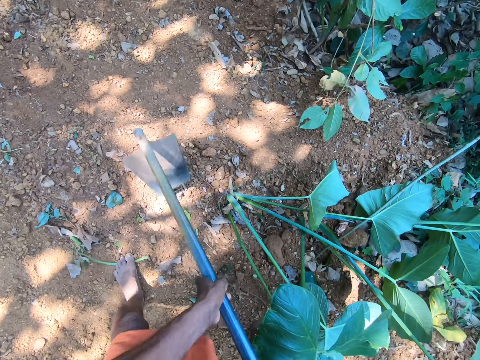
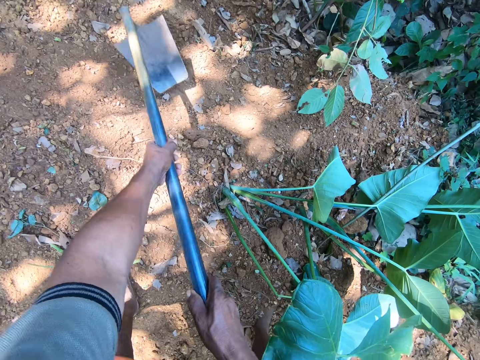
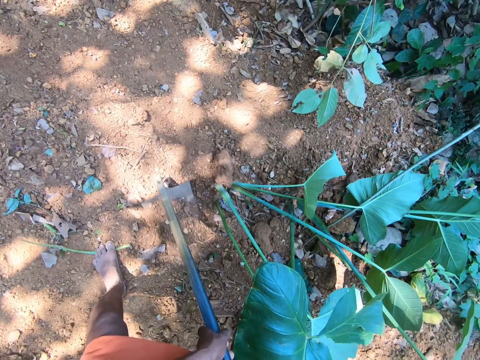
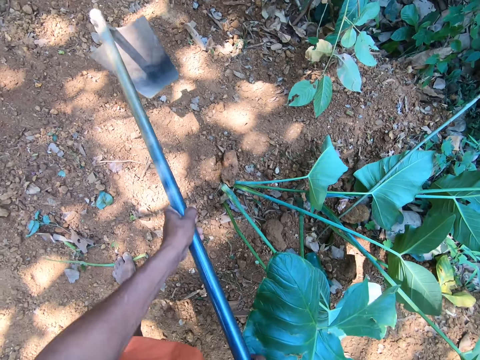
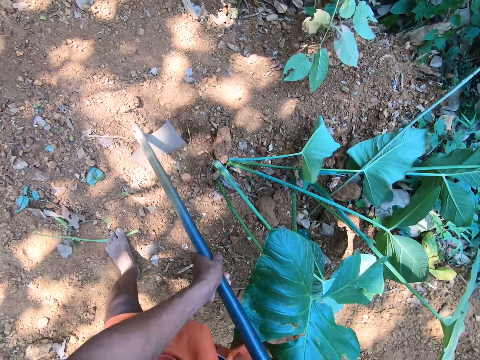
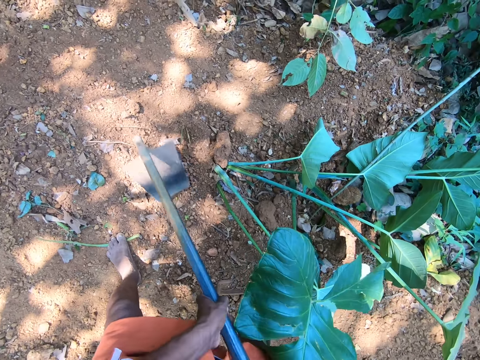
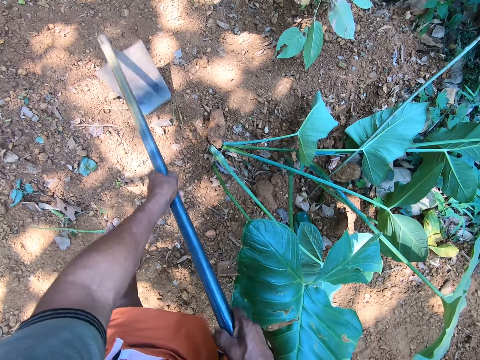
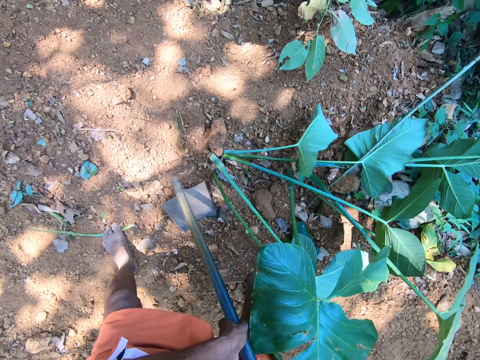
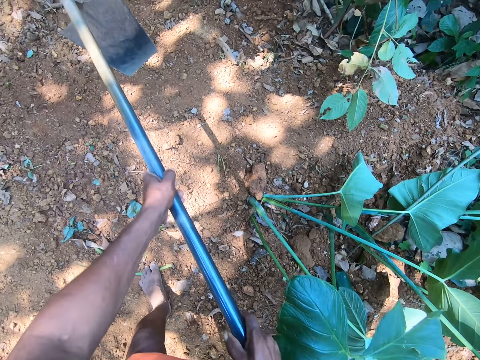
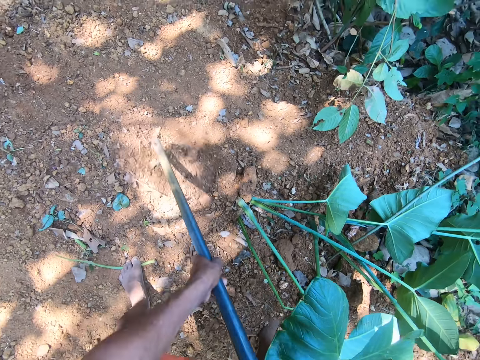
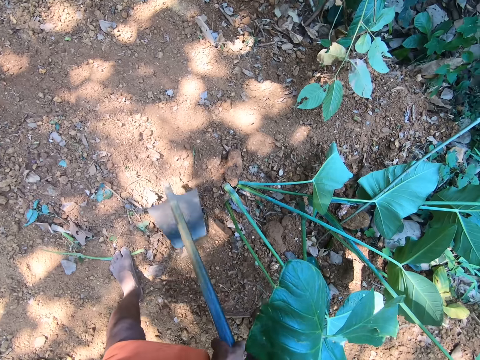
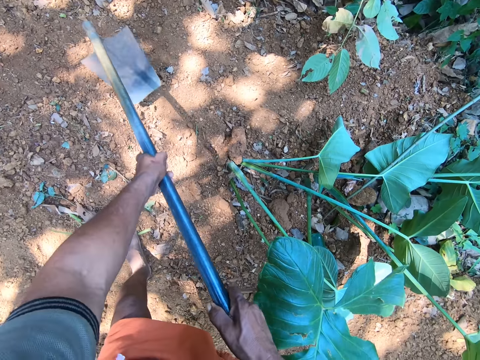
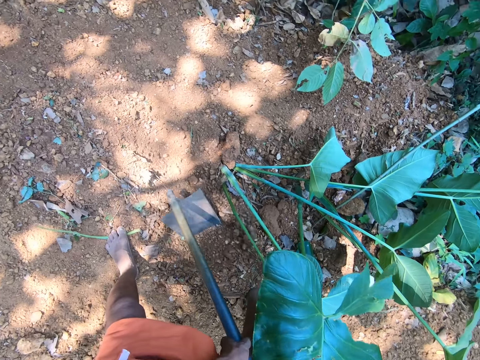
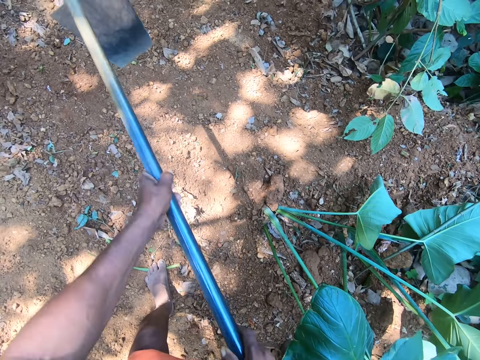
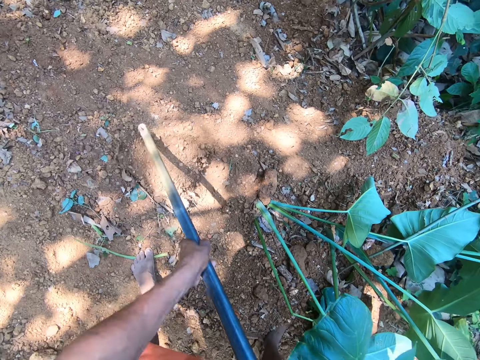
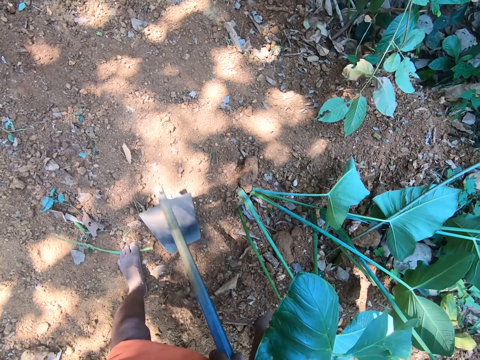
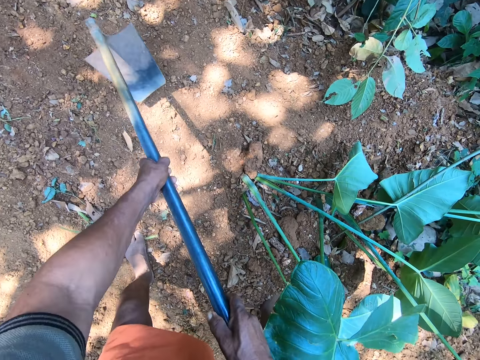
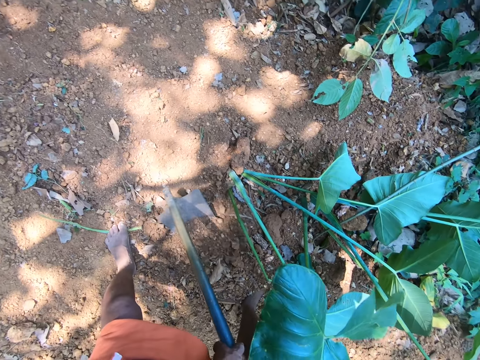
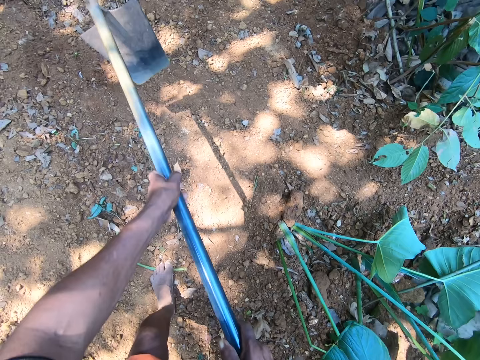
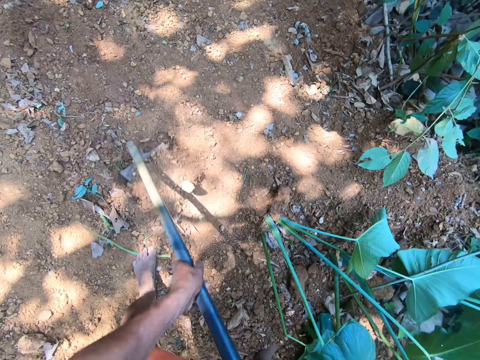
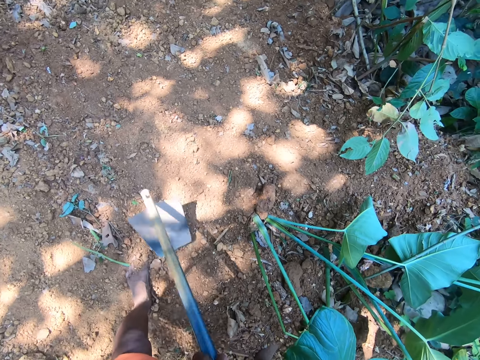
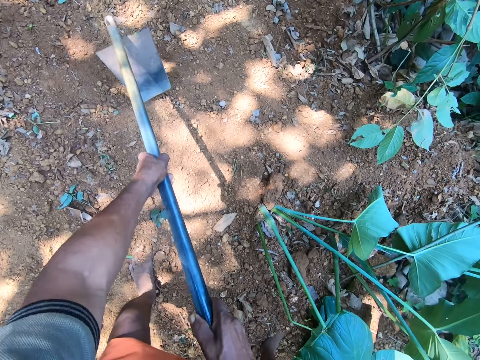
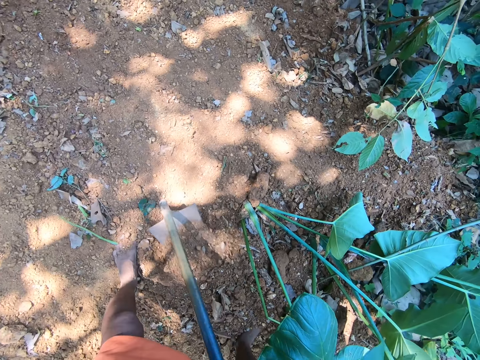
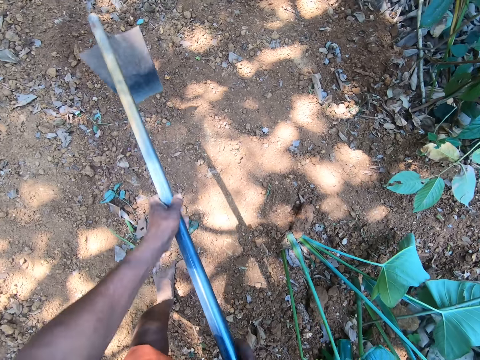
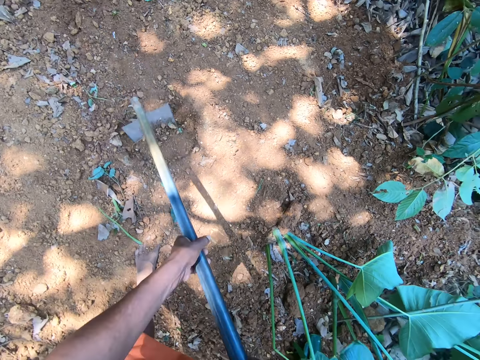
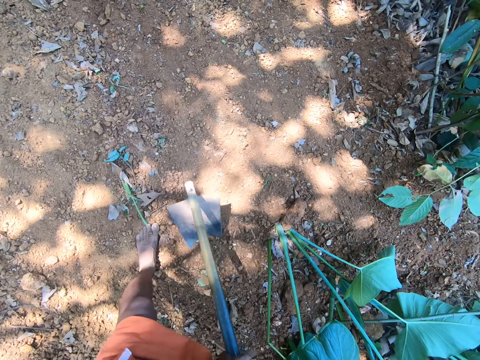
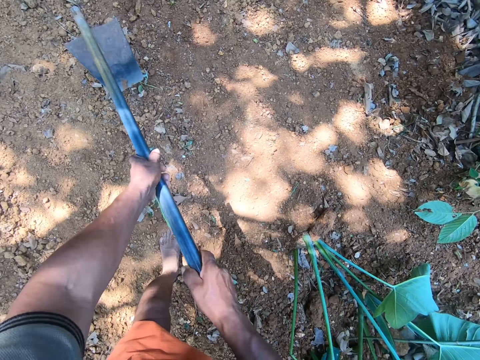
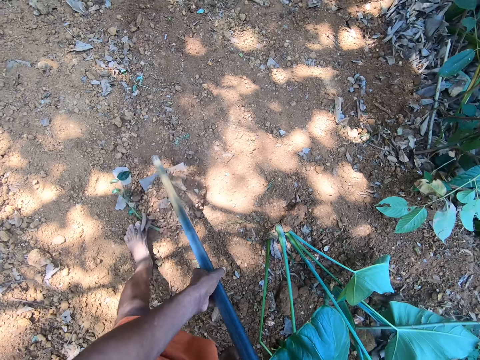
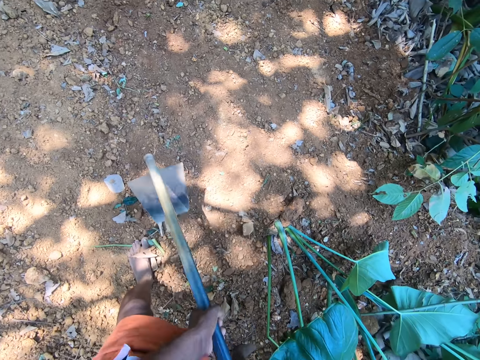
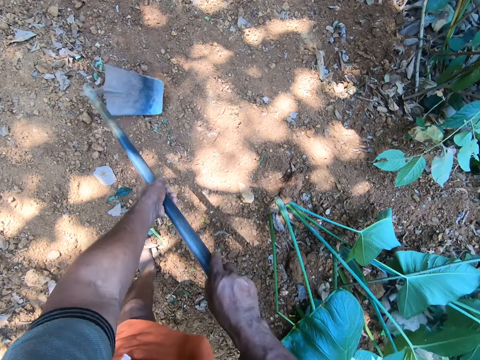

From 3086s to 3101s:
The camera wearer slides the hoe through the soil. They lift the hoe. They dig the soil. They slide the hoe through the soil. They lift the hoe. They dig the soil. They slide the hoe through the soil. They lift the hoe. They dig the soil. They slide the hoe through the soil. They lift the hoe. They dig the soil. They slide the hoe through the soil. They lift the hoe. They dig the soil. They slide the hoe through the soil. They lift the hoe. They dig the soil. They slide the hoe through the soil. They lift the hoe. They dig the soil. They slide the hoe through the soil. They lift the hoe. They dig the soil. They slide the hoe through the soil. They lift the hoe. They dig the soil. They slide the hoe through the soil. They lift the hoe. They dig the soil. They slide the hoe through the soil. They lift the hoe. They dig the soil. They slide the hoe through the soil. They slant the hoe.

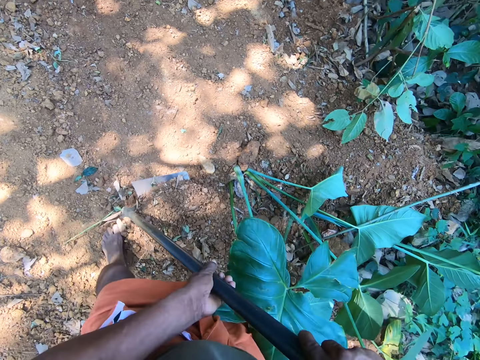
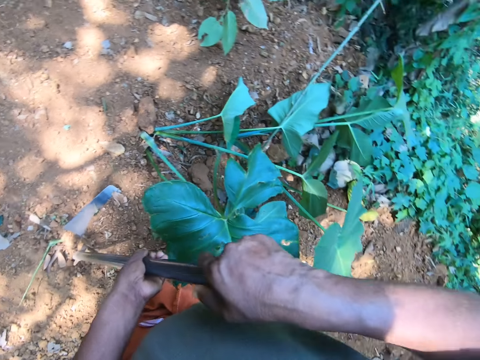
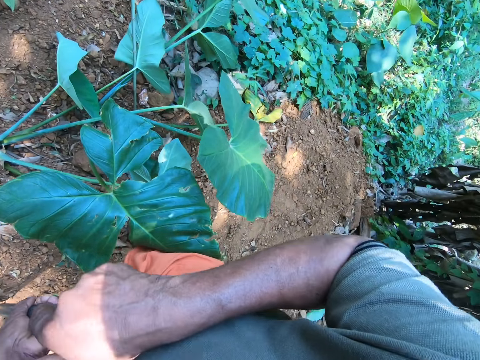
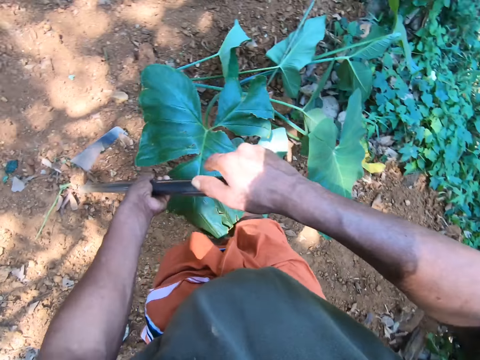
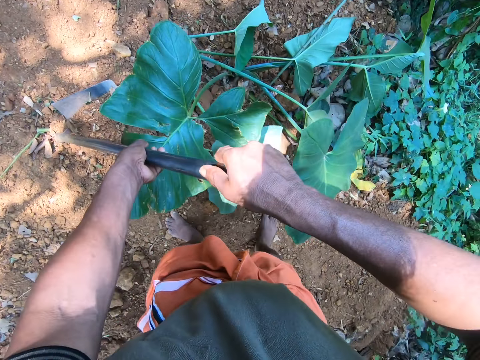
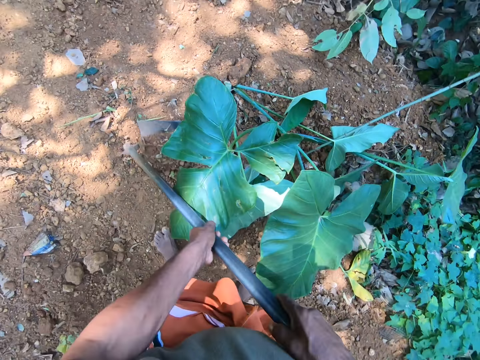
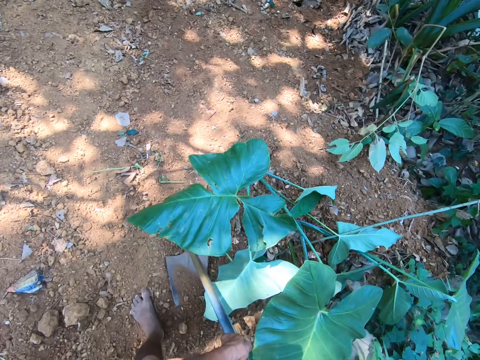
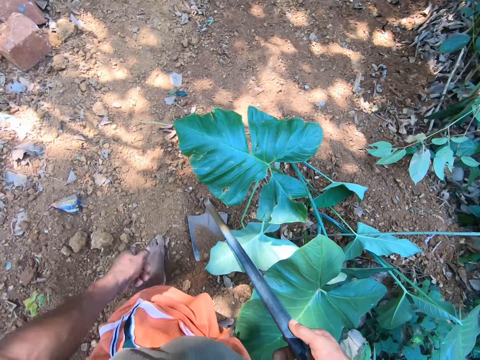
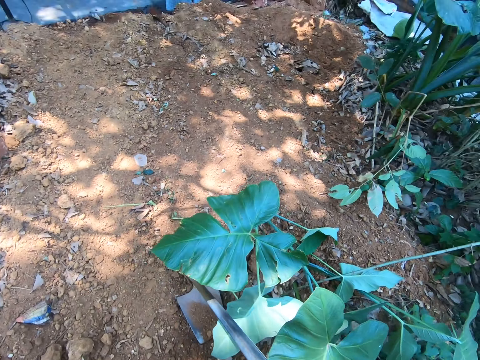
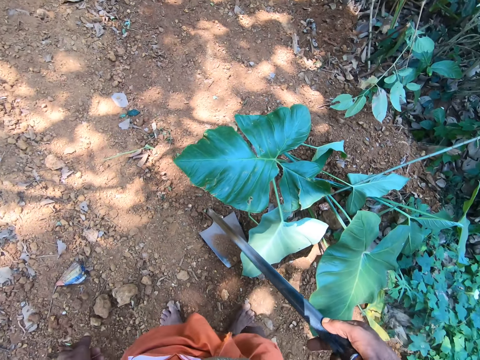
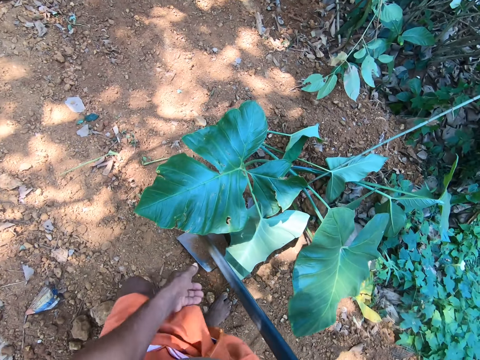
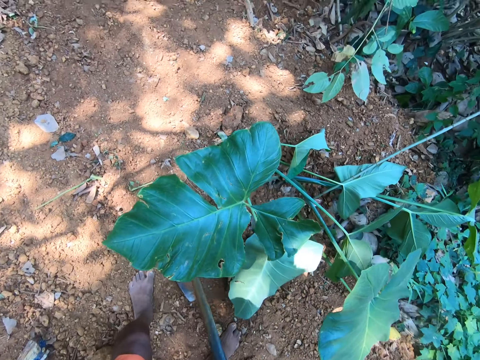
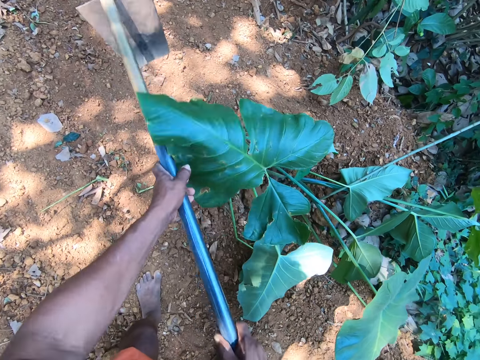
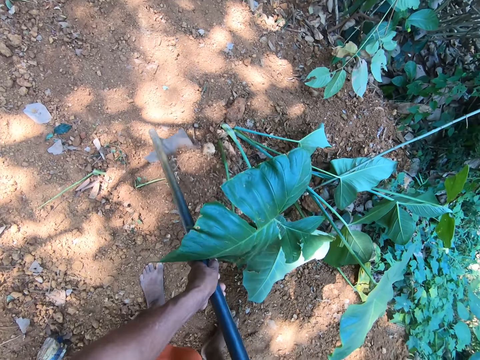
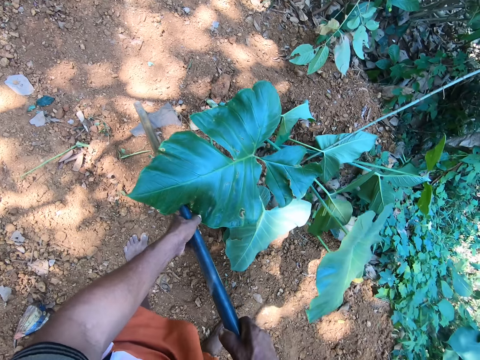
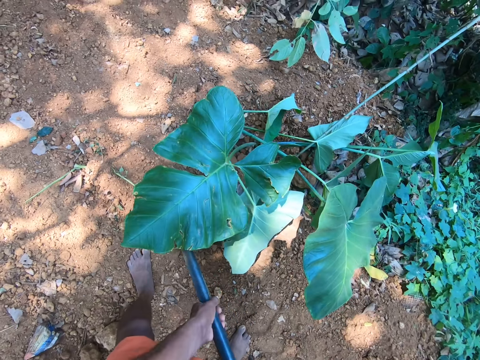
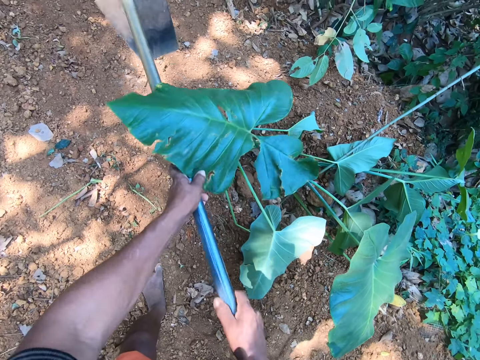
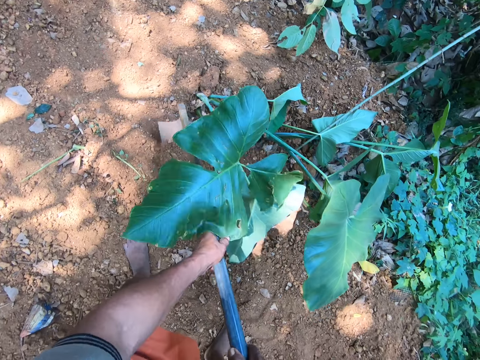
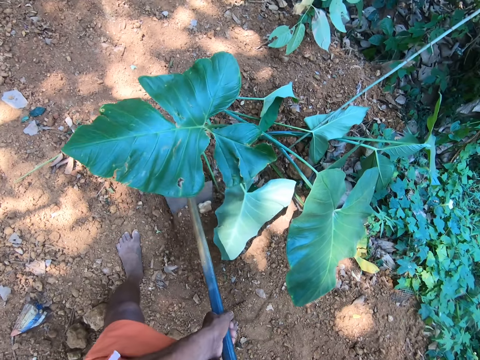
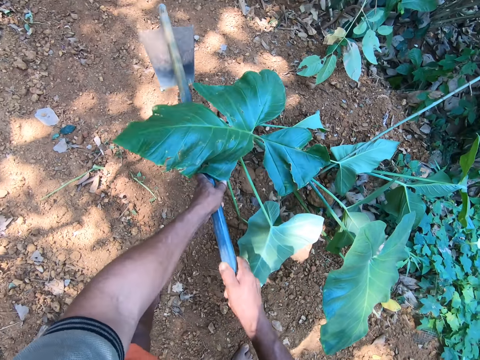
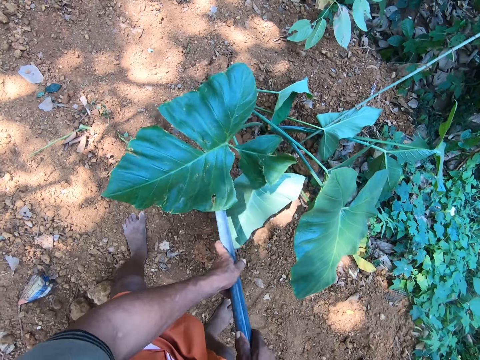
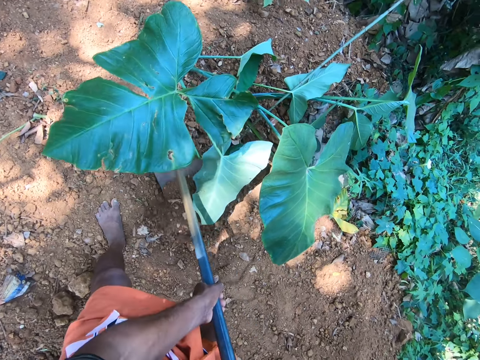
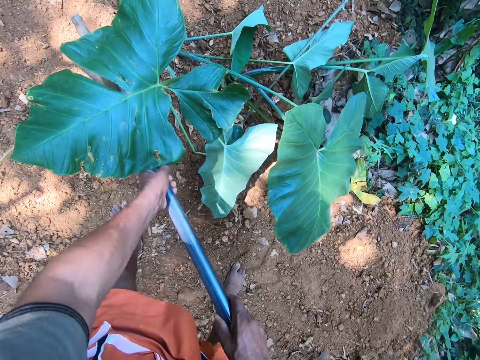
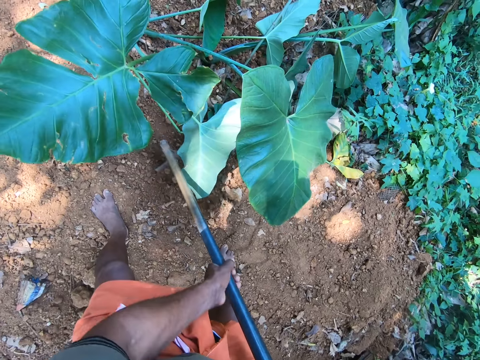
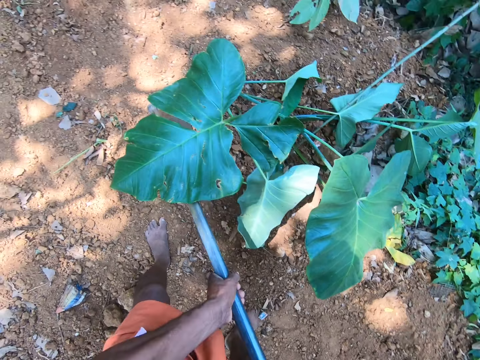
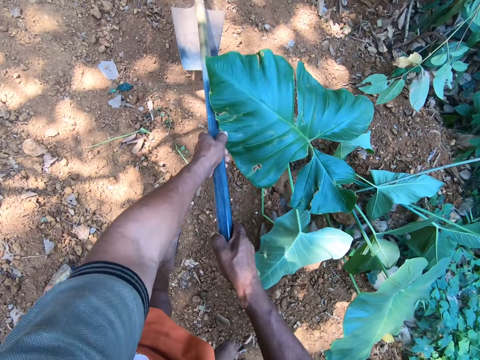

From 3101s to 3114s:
The camera wearer slides the hoe through the soil. He holds the hoe. He slides the hoe through the soil. He holds the hoe with his right hand. He holds the hoe with both hands. He lifts the hoe. He digs the ground with the hoe in his hands. He slides the hoe through the soil. He digs the soil. He slides the hoe through the soil. He lifts the hoe. He digs the soil. He slides the hoe through the soil. He digs the soil. He slides the hoe through the soil. He lifts the hoe.
